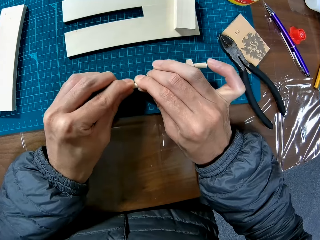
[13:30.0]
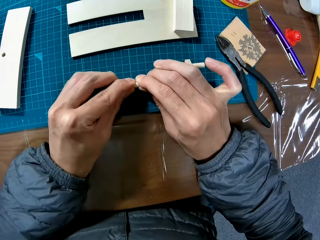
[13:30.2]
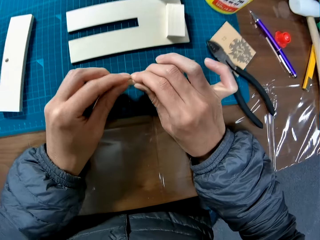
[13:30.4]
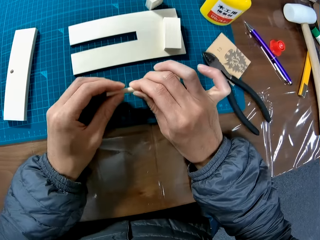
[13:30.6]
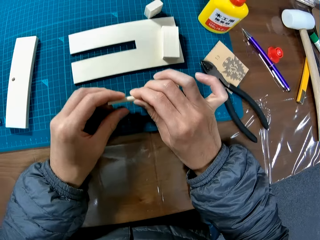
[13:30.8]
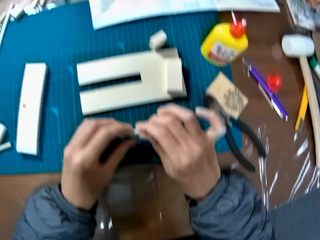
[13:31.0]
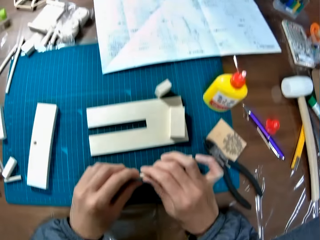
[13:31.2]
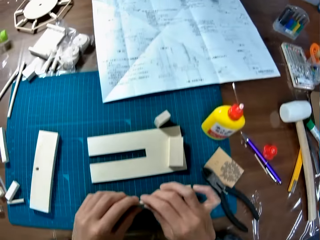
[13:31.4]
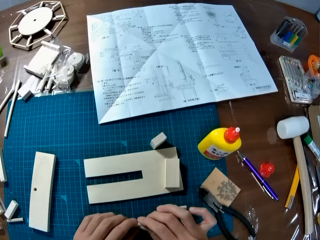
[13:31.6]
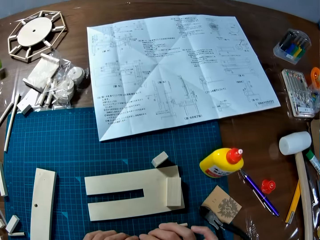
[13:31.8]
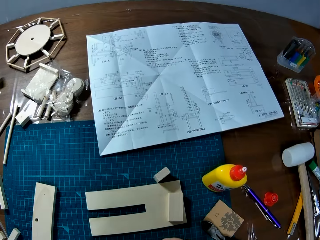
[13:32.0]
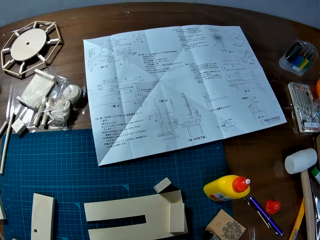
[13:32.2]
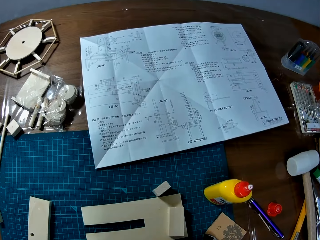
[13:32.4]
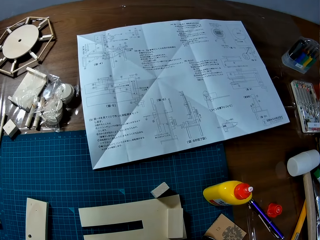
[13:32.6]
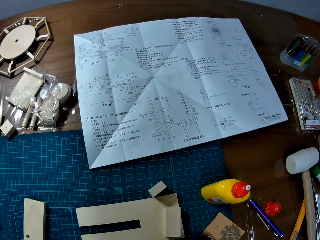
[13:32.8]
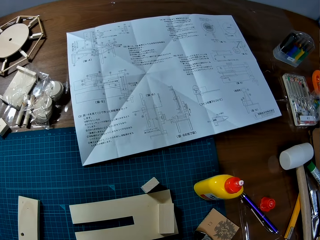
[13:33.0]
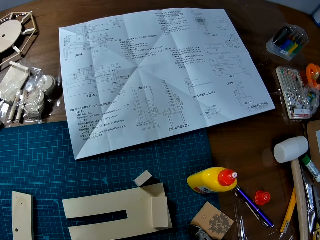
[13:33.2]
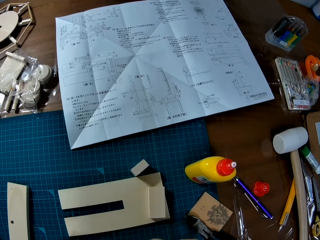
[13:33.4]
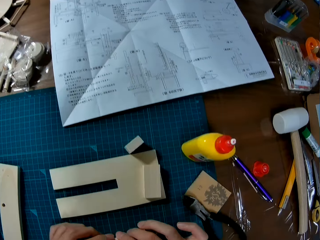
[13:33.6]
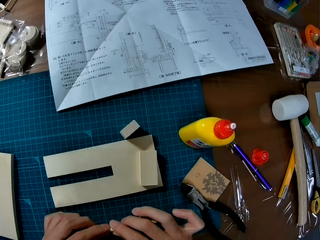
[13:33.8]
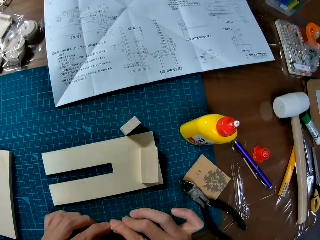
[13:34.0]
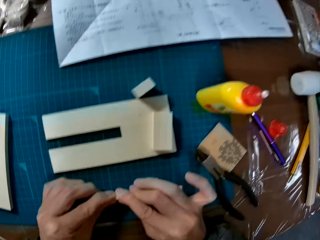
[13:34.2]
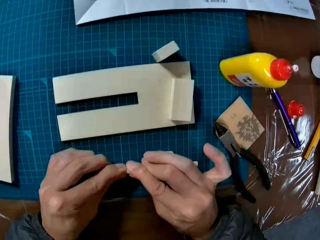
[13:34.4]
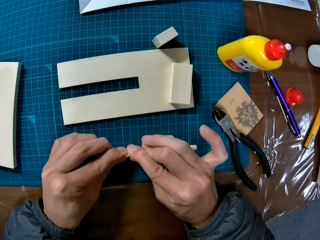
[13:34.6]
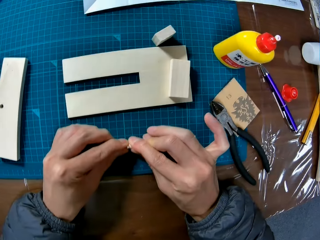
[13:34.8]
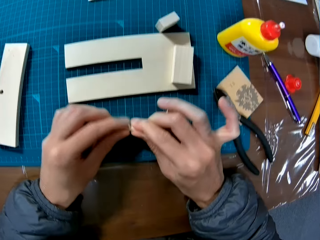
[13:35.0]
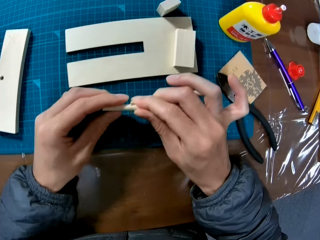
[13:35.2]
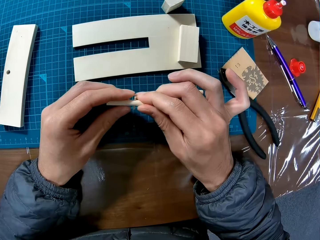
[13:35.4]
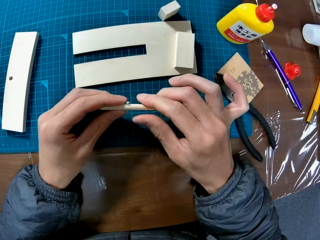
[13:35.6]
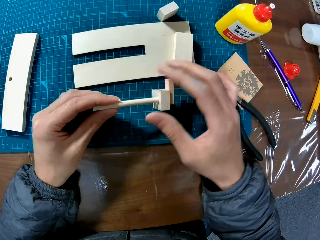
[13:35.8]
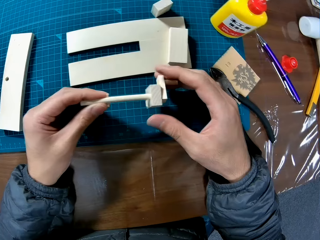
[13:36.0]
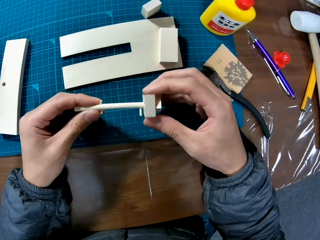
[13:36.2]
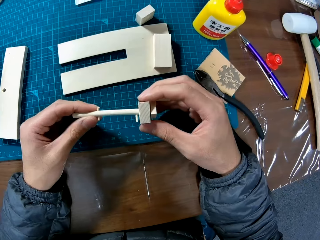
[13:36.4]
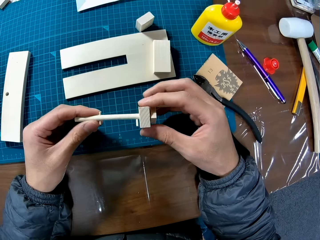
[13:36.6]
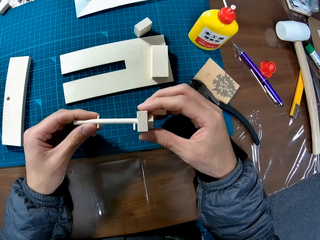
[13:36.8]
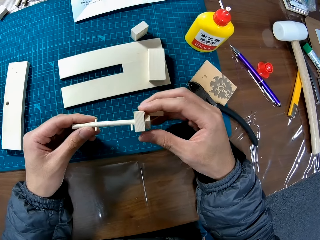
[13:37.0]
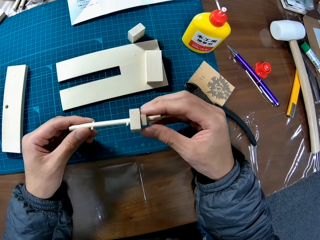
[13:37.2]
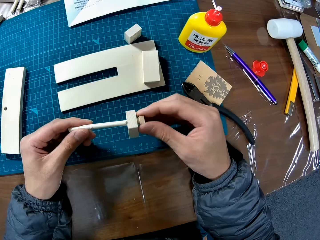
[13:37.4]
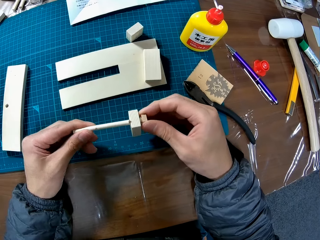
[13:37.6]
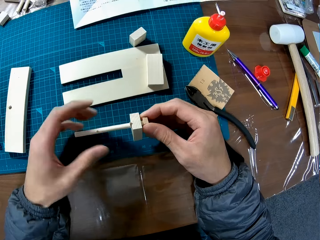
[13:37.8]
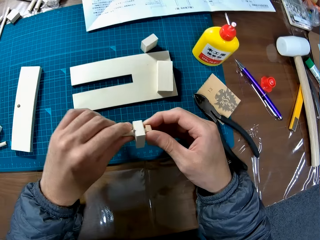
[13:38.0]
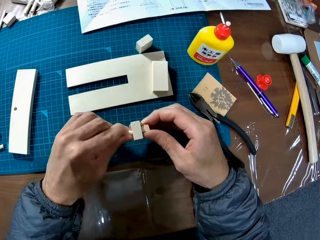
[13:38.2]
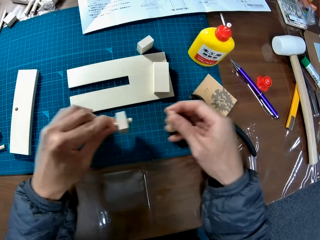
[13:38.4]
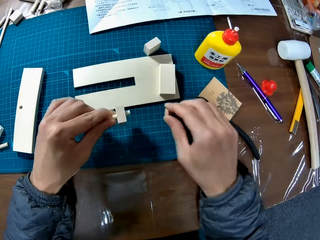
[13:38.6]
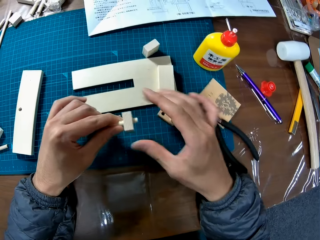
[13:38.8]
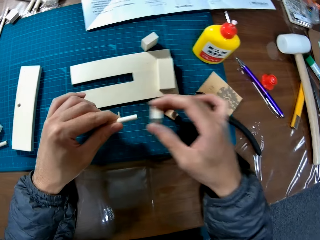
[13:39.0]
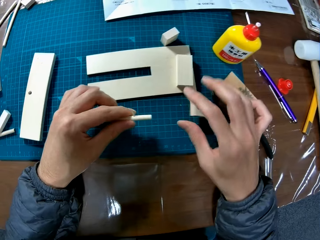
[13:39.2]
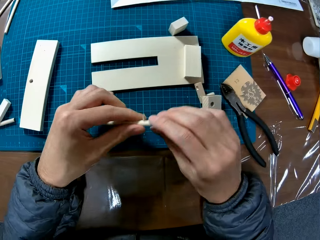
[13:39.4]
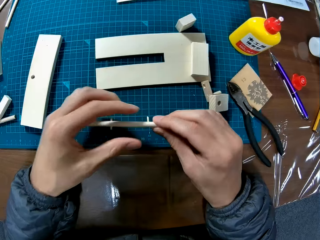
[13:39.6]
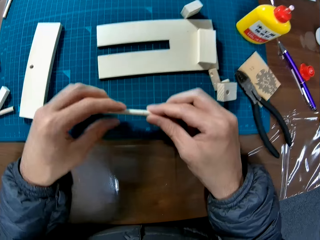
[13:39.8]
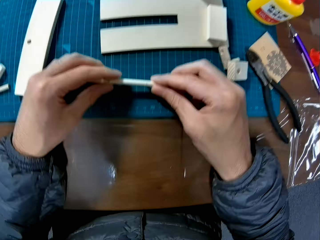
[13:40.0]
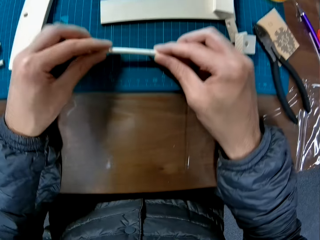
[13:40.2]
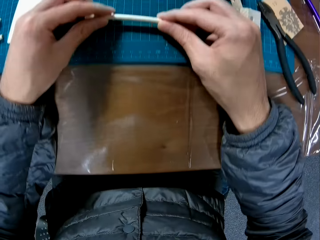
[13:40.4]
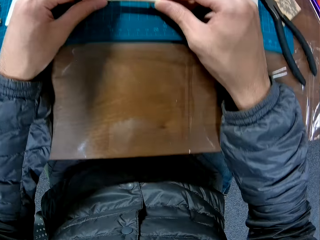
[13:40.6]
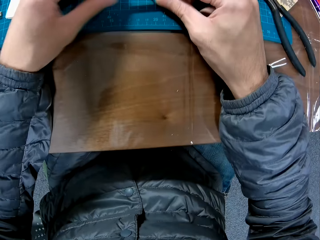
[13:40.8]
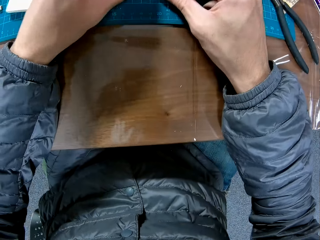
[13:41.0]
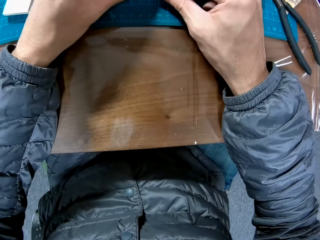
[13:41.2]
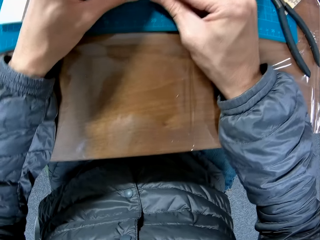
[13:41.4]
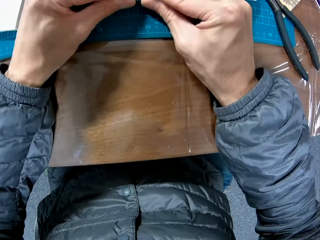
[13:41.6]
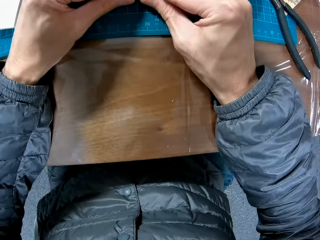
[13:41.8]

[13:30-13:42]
The camera wearer removes parts of the wood assembly. They place a long wood on the table.

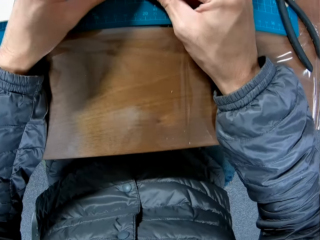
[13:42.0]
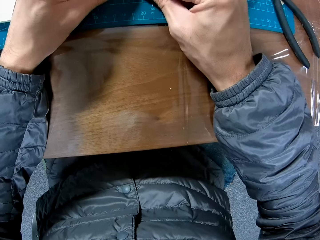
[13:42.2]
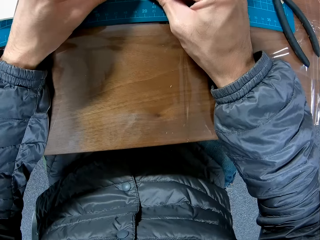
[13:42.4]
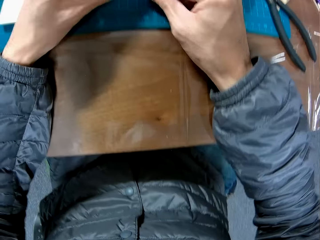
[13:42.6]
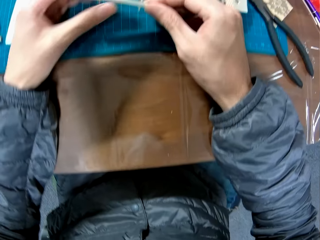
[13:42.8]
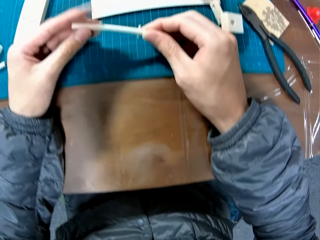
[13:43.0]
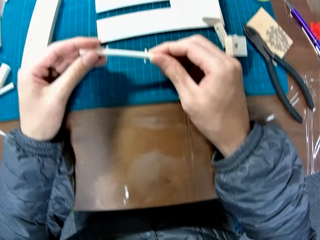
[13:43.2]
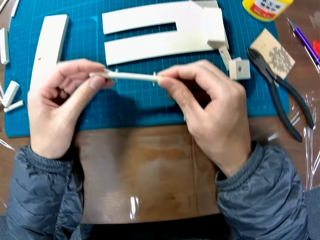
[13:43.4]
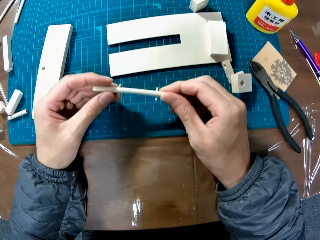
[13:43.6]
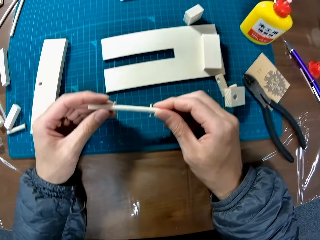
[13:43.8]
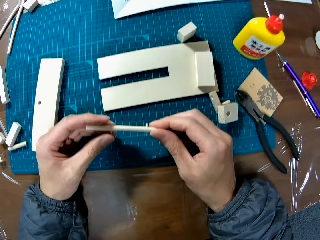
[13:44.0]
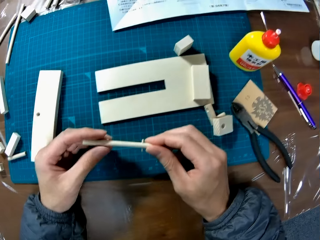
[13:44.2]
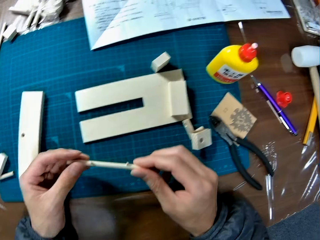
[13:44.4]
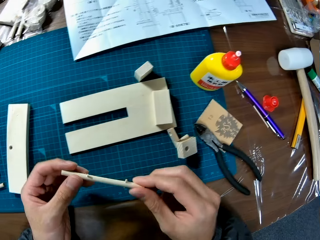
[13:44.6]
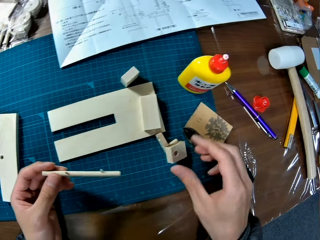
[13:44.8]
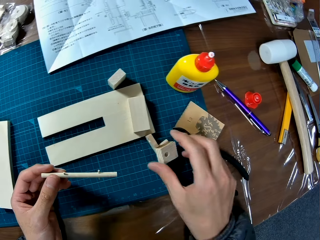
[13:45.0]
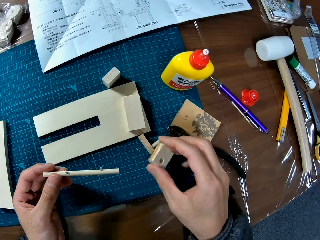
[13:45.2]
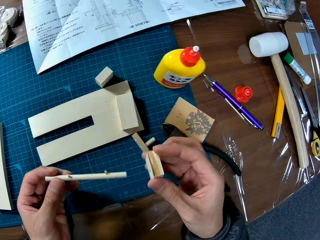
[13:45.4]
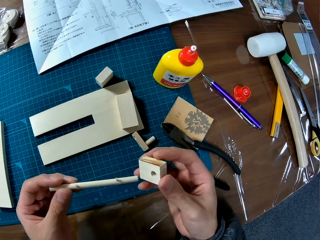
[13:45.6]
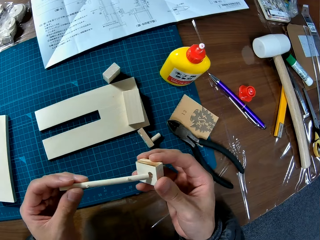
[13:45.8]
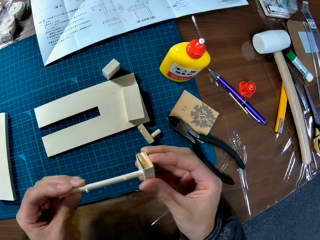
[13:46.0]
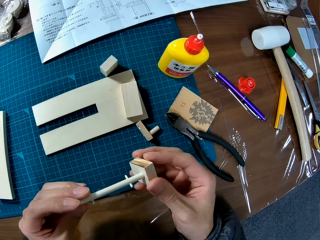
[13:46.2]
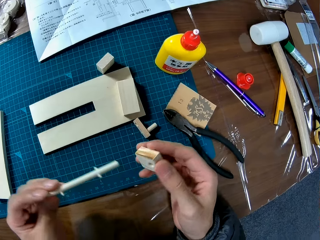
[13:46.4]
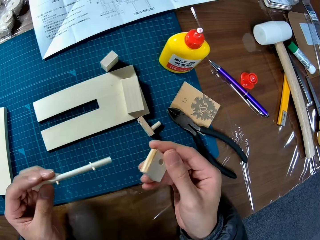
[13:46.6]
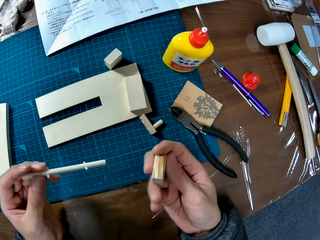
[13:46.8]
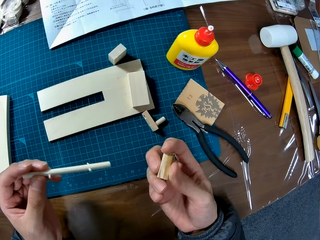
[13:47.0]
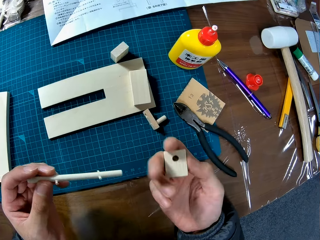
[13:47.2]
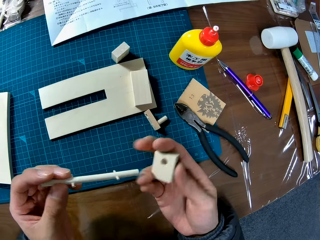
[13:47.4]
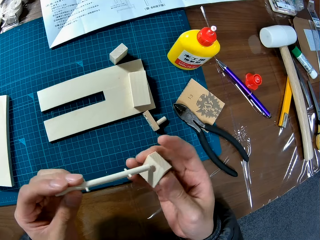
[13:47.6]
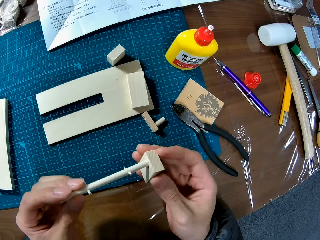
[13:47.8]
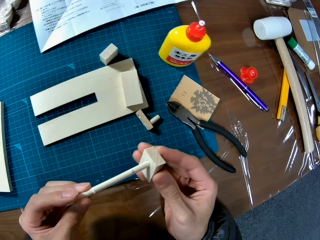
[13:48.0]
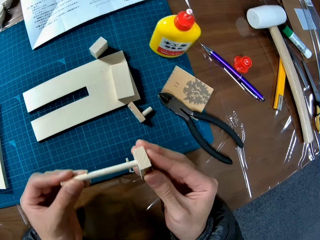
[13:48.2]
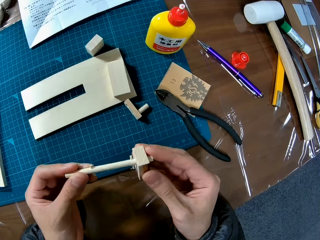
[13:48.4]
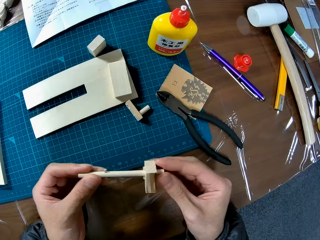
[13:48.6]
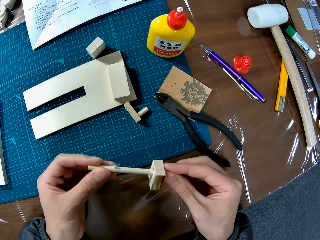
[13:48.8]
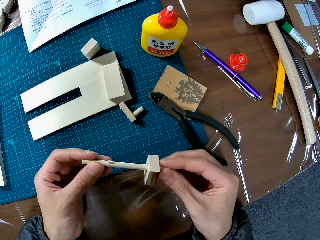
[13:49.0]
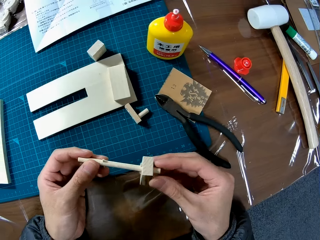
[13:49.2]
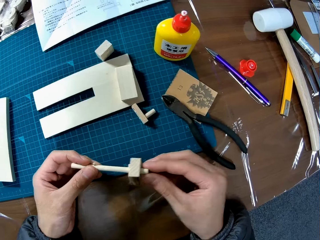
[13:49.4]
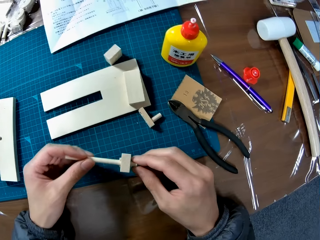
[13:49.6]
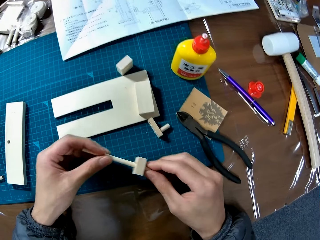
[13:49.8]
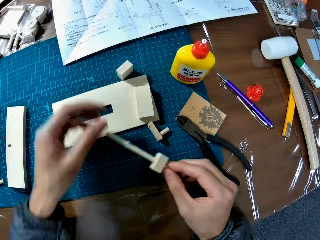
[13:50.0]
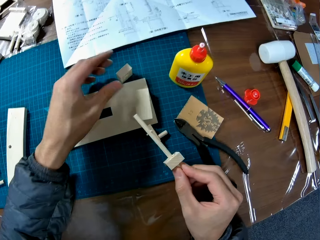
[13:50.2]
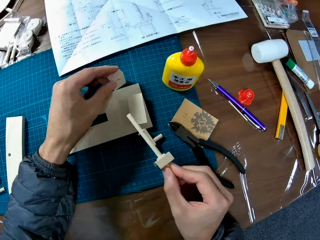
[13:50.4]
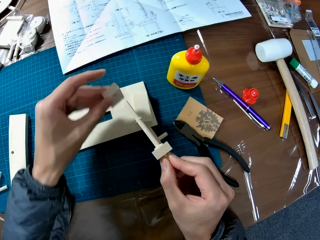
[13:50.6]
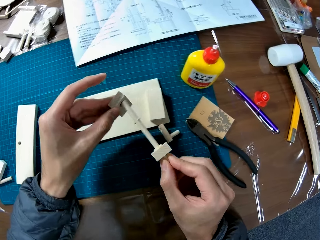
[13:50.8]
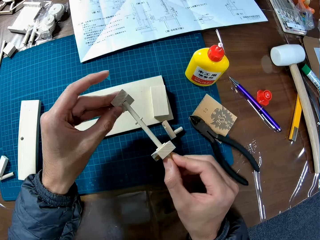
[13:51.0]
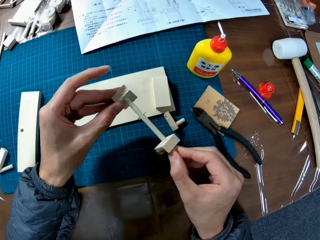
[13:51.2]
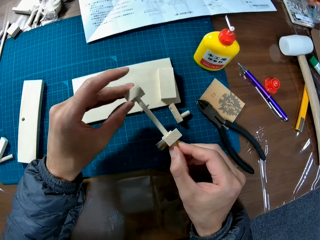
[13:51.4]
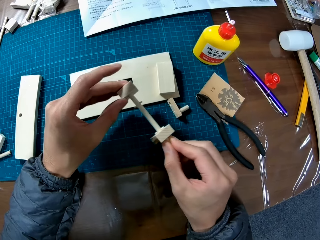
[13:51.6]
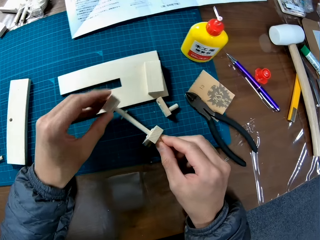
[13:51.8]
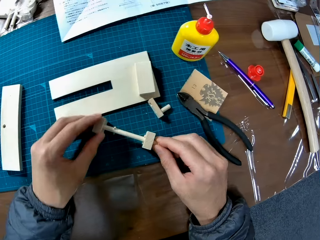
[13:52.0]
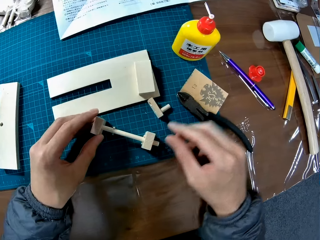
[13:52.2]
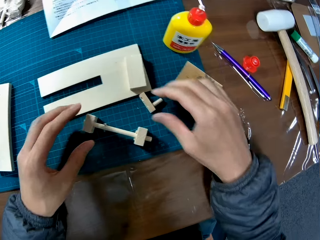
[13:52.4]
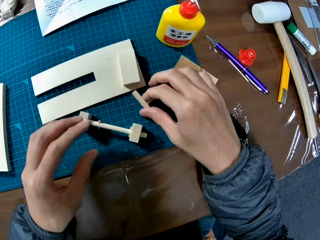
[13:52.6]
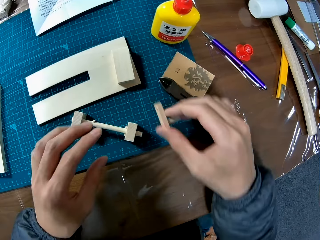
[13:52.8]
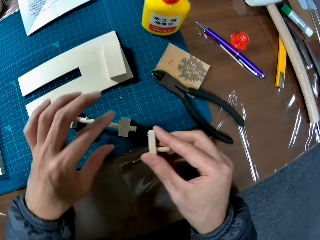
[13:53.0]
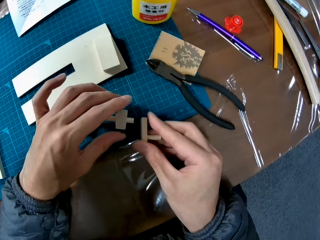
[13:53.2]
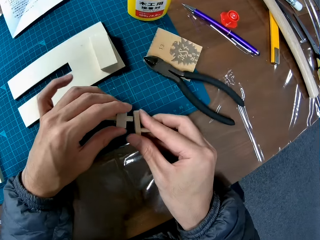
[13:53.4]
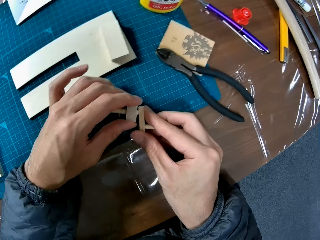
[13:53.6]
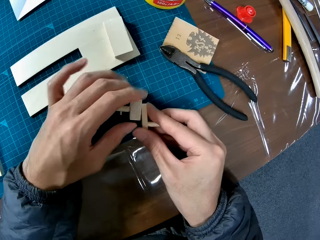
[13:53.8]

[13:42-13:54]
The camera wearer presses a stick into the wood. They hold the wood piece in hand. They pick up craft material. They fix it on the craft material. They pick up the craft material. They fix it on the craft material. They put the craft material on the table. They pick up the craft material.
